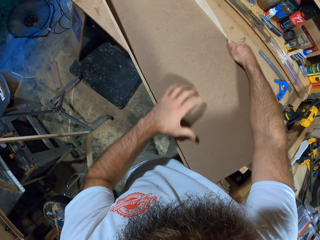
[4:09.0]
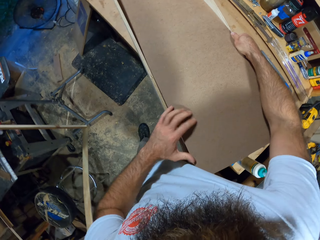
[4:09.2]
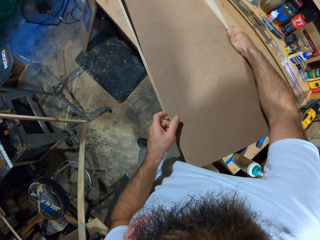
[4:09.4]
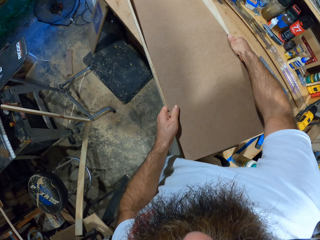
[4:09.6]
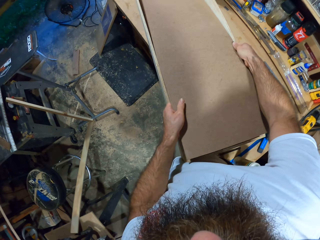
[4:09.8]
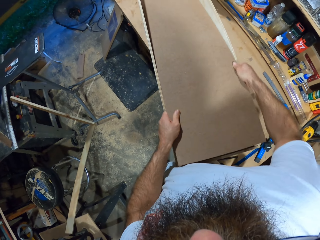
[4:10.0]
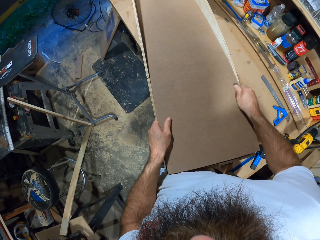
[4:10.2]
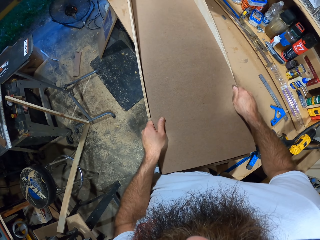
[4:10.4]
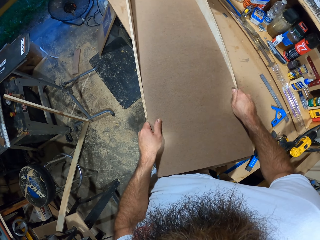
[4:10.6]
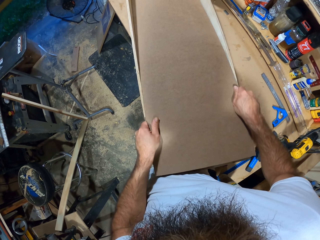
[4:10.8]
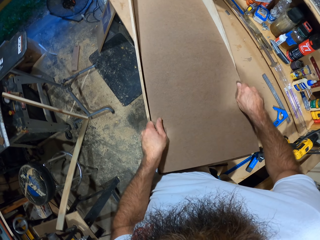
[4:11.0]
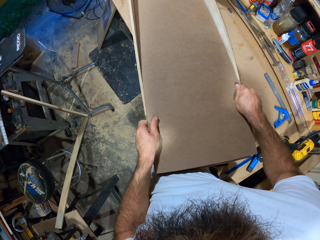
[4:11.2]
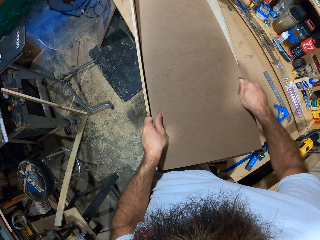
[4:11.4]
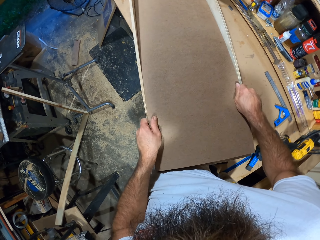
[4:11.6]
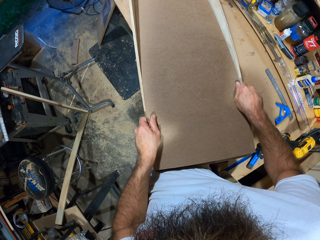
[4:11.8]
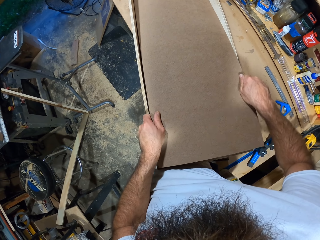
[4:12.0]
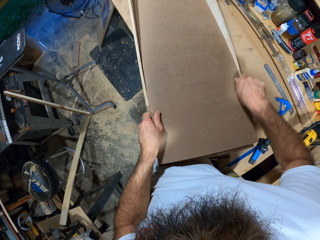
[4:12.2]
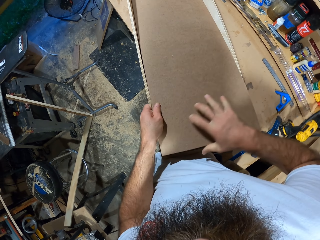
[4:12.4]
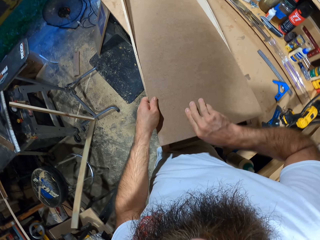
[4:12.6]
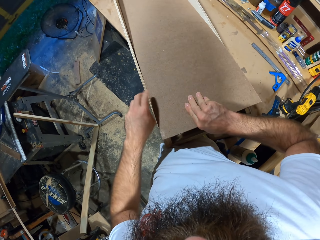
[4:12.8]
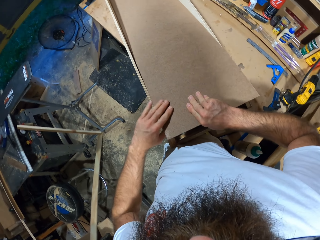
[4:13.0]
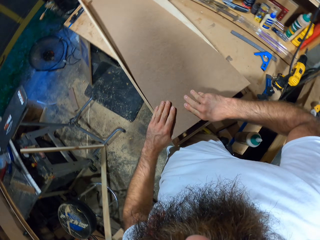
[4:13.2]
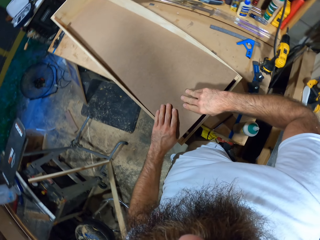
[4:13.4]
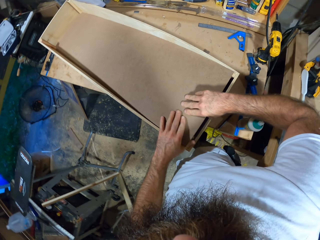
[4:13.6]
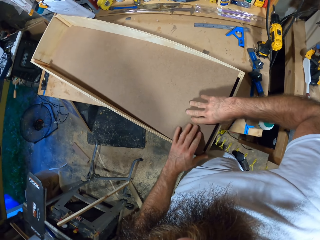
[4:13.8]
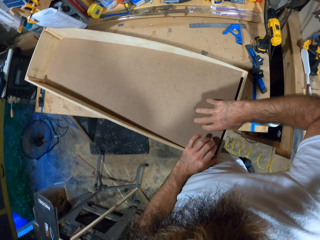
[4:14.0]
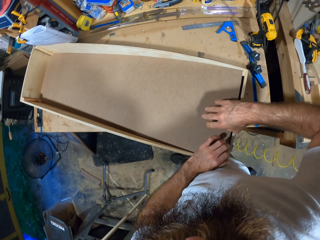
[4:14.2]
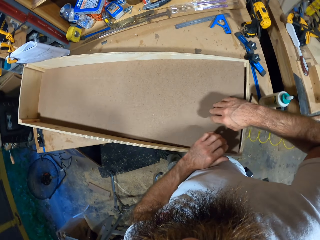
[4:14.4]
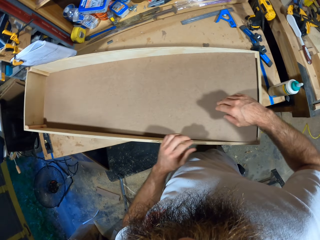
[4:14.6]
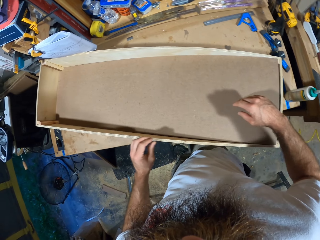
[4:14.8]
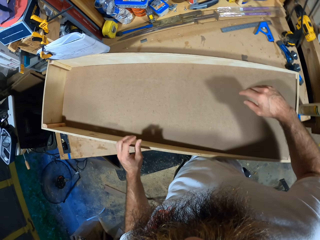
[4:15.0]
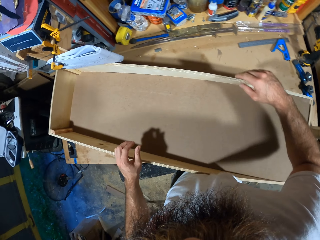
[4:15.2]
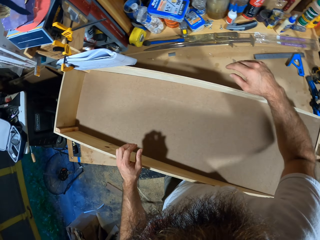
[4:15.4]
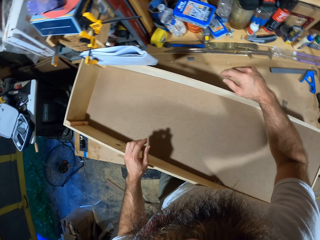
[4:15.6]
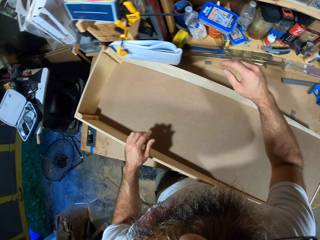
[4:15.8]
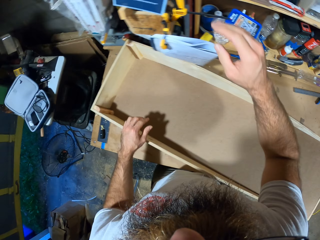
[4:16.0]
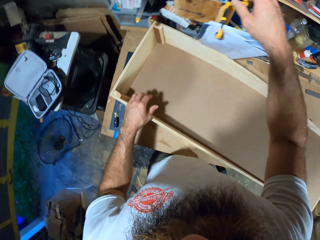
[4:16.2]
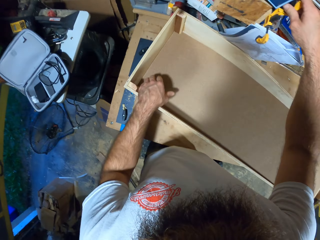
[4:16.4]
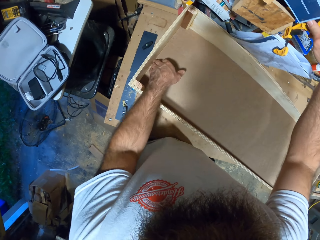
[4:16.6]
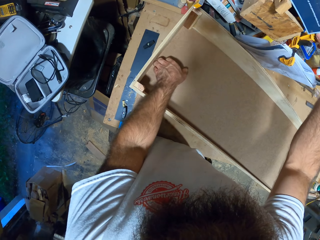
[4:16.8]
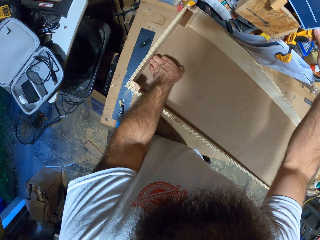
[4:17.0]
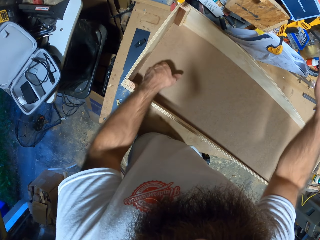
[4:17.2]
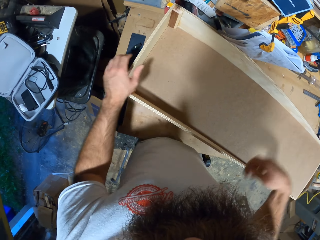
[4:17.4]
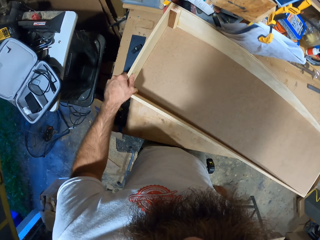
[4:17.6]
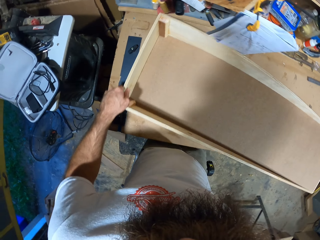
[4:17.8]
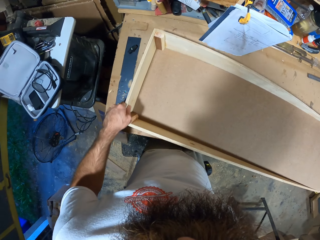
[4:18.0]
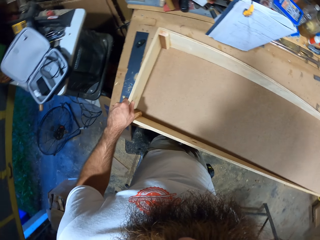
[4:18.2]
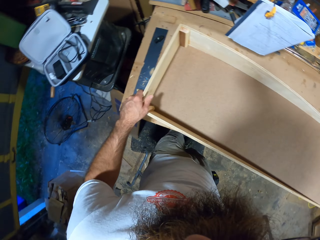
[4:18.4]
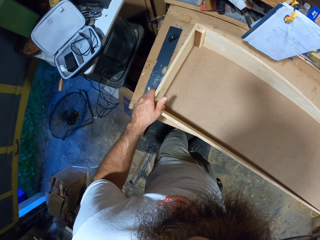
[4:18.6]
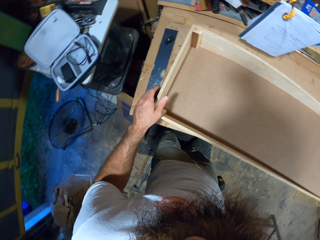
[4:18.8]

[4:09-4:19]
The camera wearer touches the shelf.

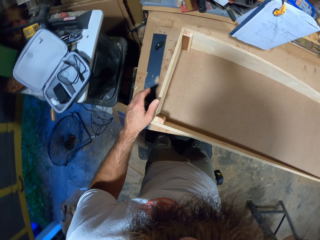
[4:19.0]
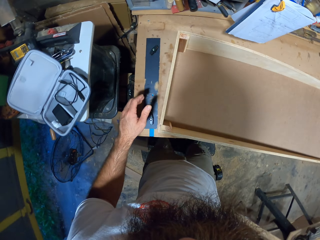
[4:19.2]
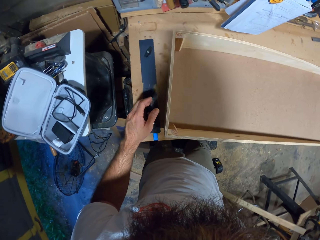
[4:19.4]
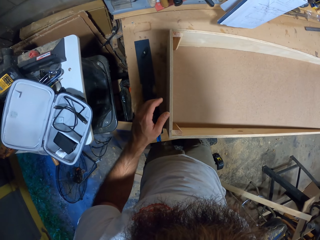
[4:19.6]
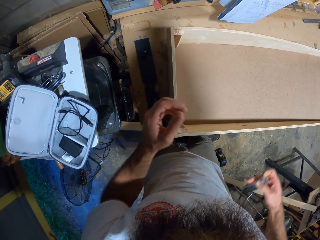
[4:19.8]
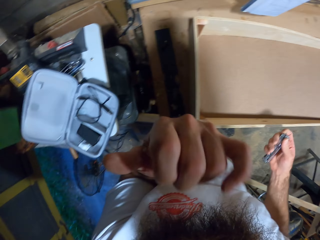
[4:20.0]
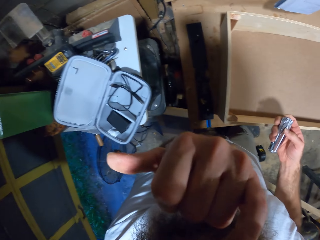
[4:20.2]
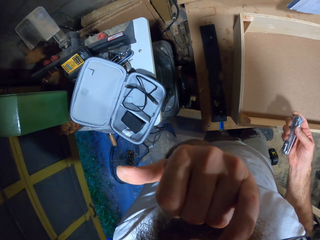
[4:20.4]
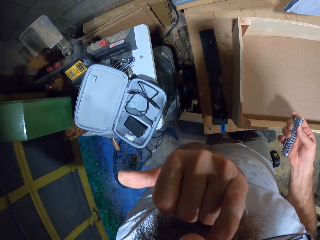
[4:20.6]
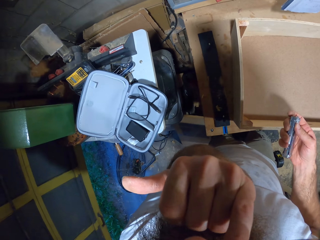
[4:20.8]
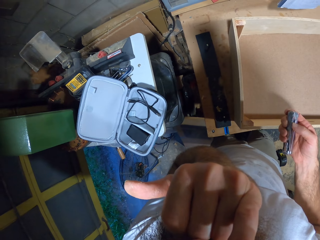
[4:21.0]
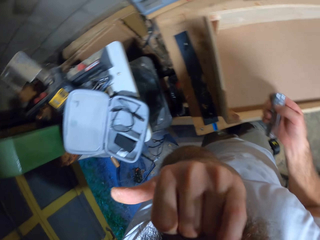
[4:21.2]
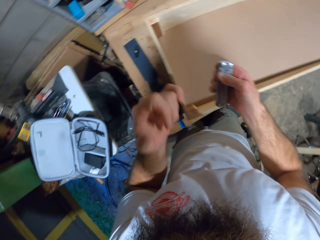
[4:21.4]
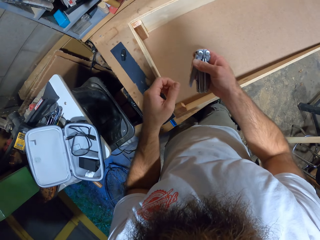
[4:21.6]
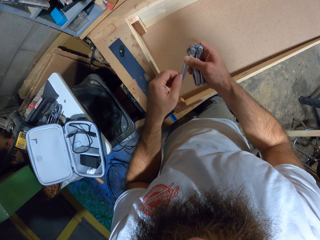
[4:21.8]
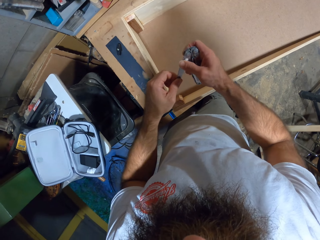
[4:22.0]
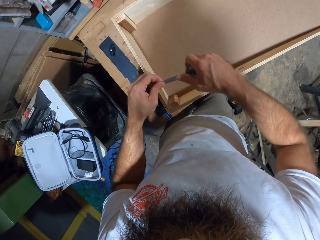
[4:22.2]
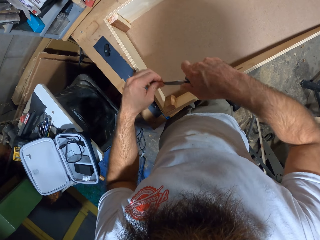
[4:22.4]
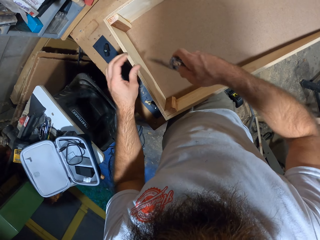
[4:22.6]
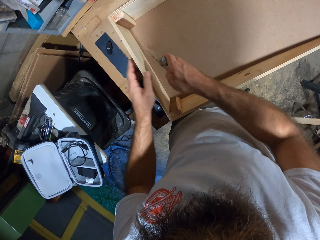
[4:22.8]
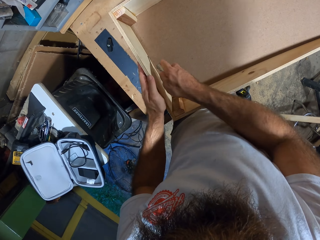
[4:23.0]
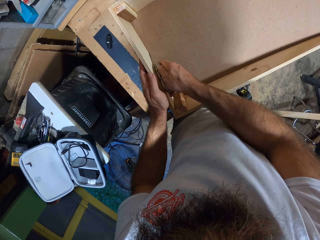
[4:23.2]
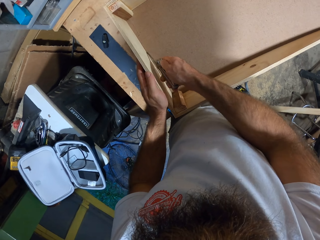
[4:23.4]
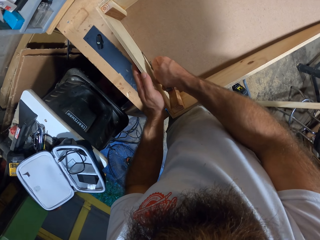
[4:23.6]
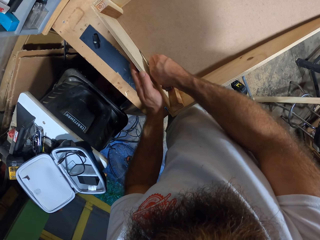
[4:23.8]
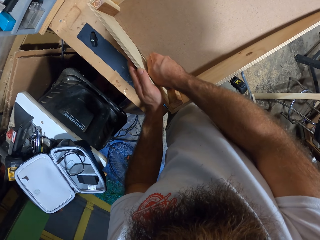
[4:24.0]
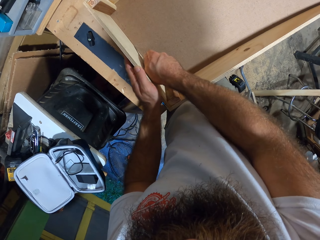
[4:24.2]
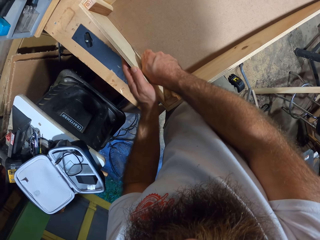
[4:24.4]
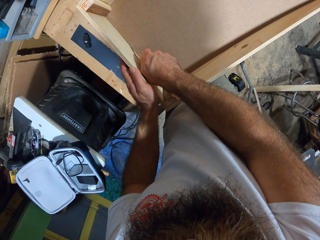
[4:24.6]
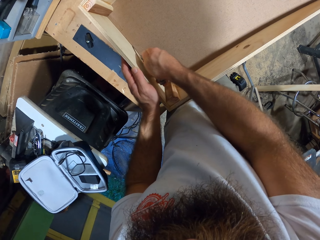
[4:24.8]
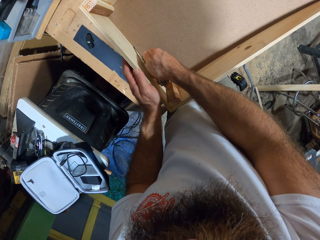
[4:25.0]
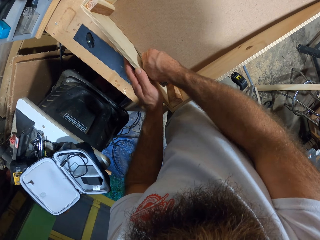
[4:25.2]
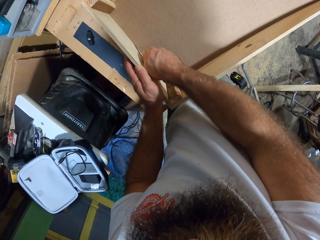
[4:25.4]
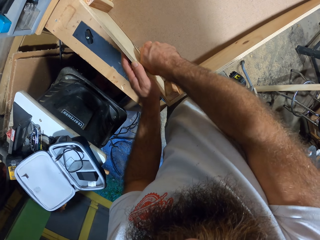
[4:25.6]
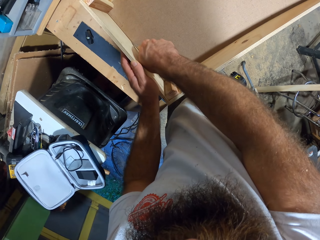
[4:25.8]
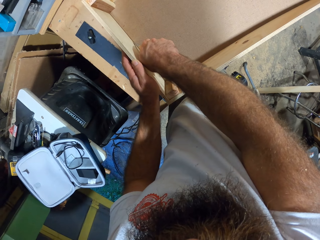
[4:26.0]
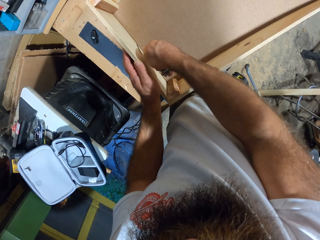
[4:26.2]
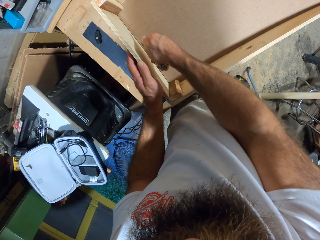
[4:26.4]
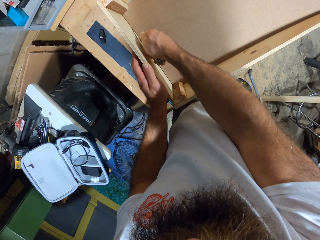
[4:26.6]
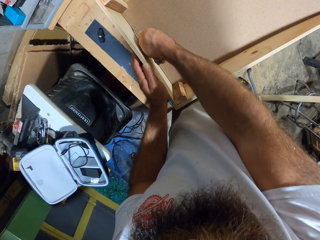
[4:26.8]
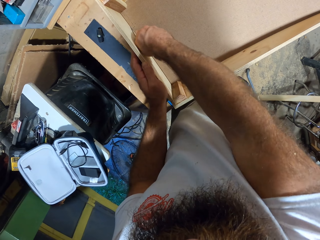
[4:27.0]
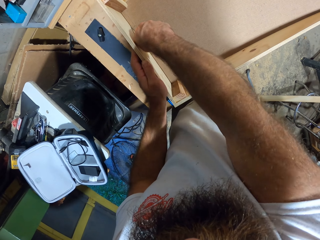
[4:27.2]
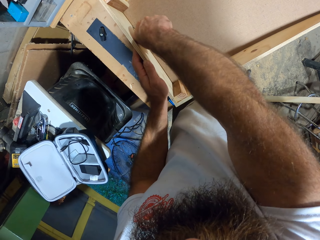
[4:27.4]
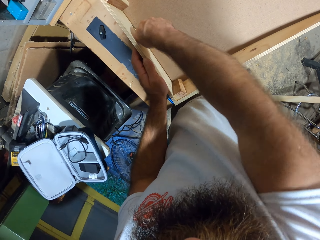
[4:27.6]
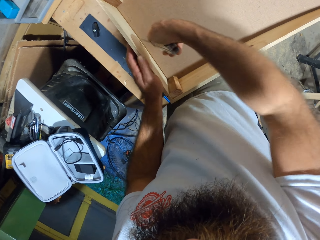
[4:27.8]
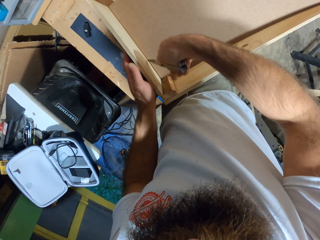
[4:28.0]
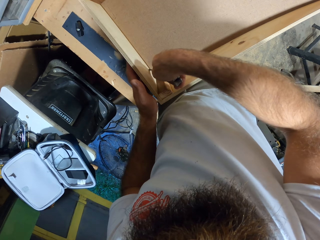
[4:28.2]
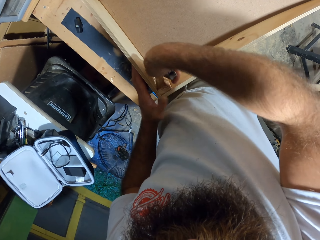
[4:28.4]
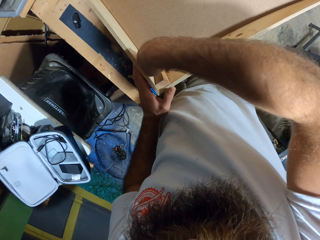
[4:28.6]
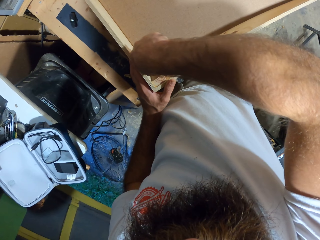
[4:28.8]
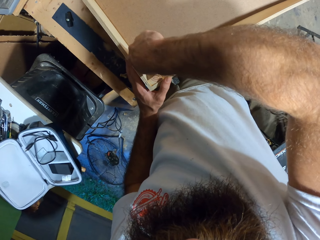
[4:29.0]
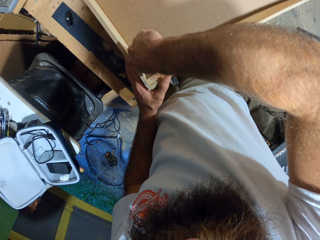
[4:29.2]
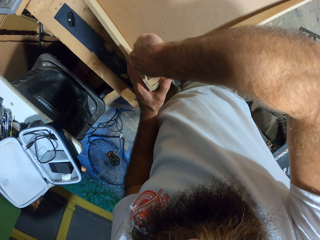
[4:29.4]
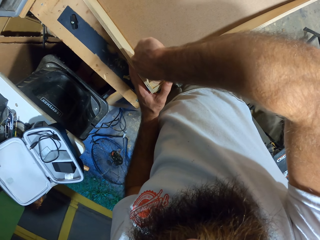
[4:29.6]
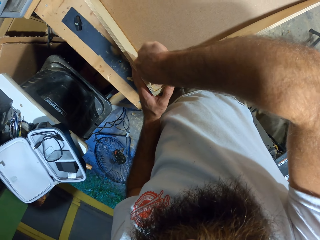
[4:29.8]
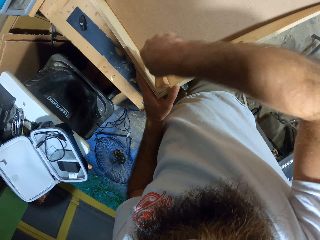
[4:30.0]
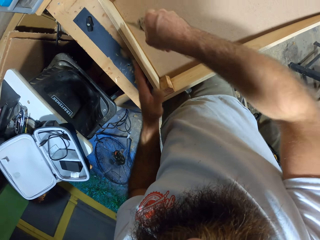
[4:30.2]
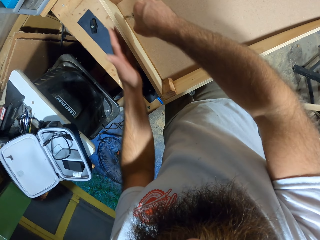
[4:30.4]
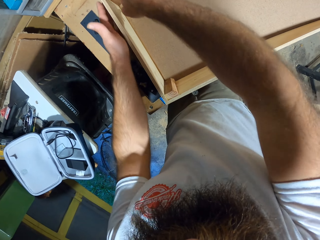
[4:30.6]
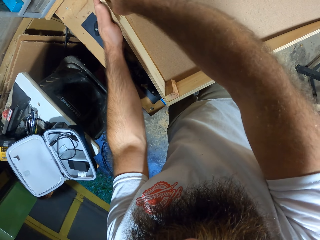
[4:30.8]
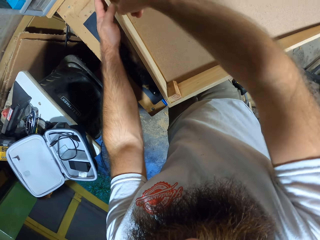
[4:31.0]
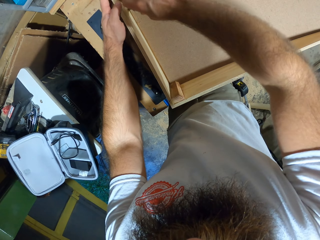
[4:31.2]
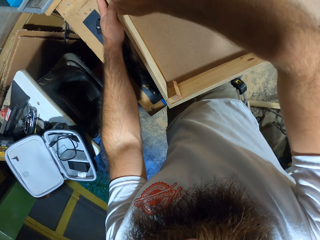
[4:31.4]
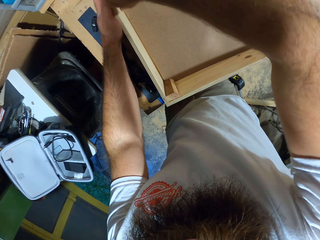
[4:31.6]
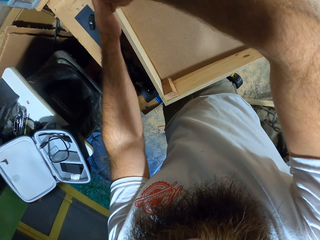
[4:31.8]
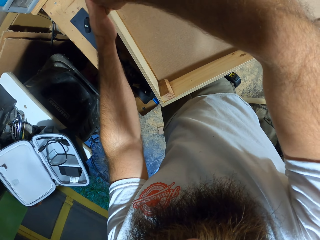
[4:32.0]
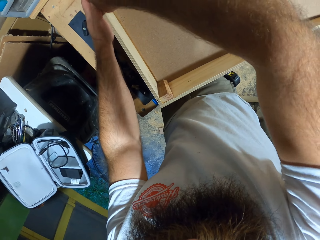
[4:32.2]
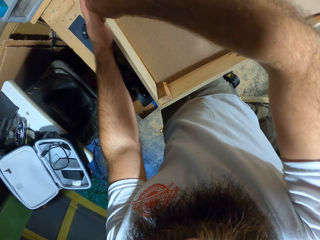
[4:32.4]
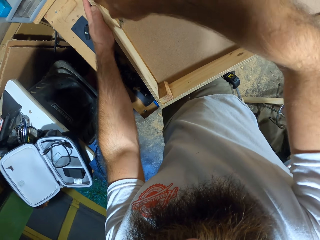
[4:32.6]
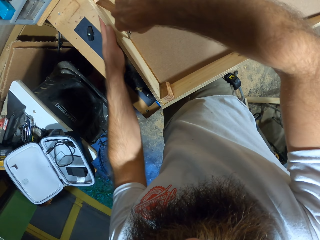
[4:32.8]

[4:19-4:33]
The camera wearer brings out a foldable knife or pen knife from his pocket with his right hand. He touches his face with his left hand. He scratches his skin. He opens the pen knife. He dislodges the plywood from the wooden frame with the foldable knife in his right hand. He pushes the wood with the pen knife.
